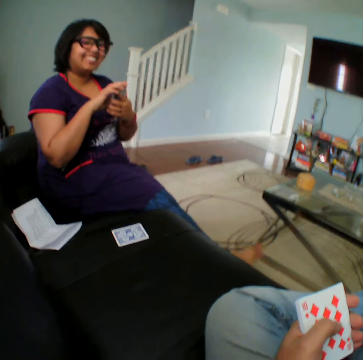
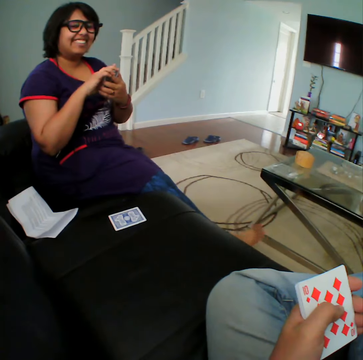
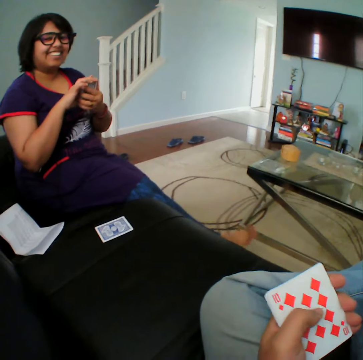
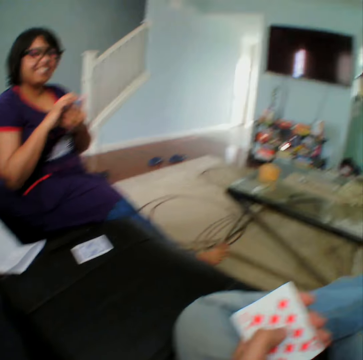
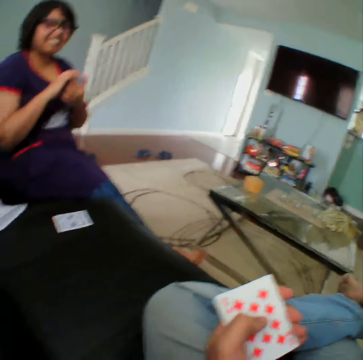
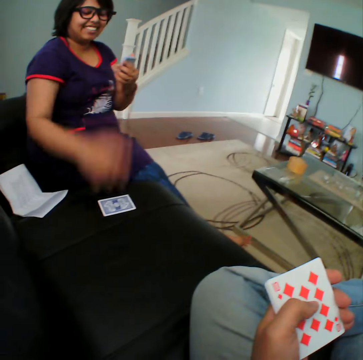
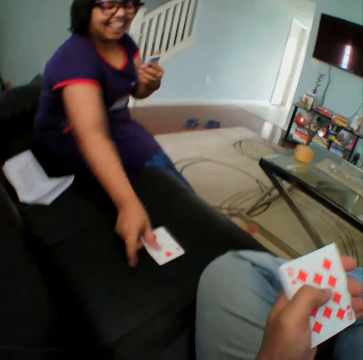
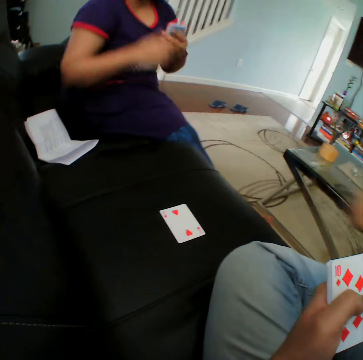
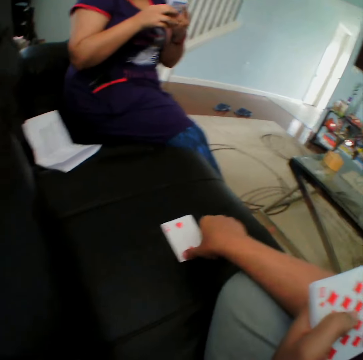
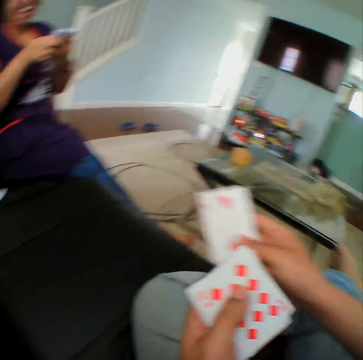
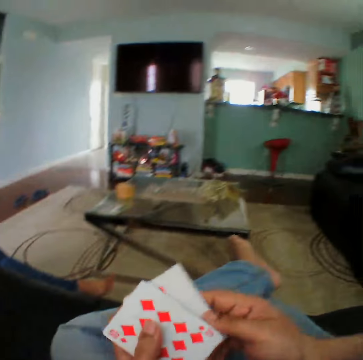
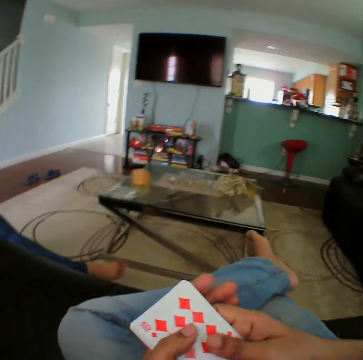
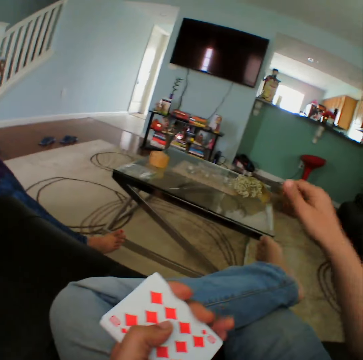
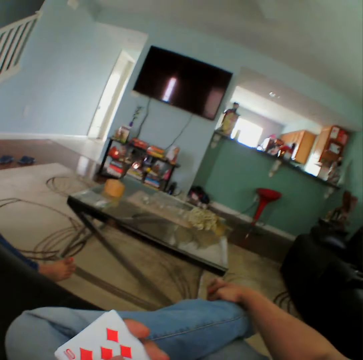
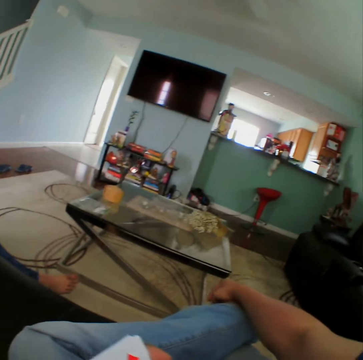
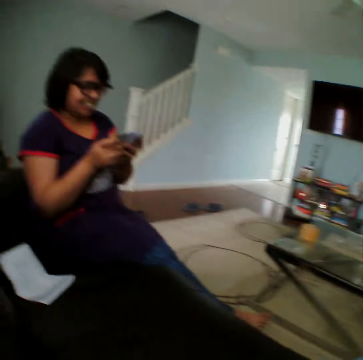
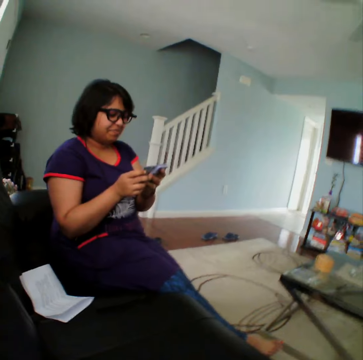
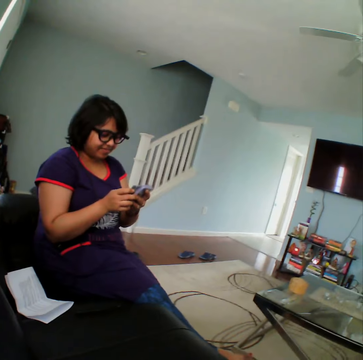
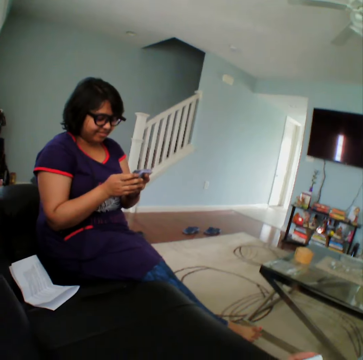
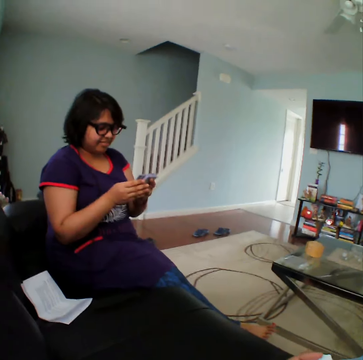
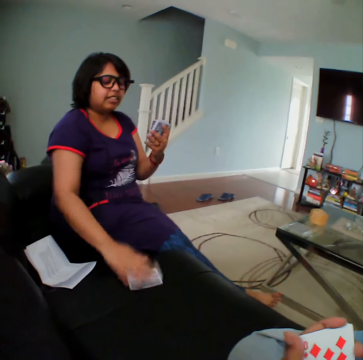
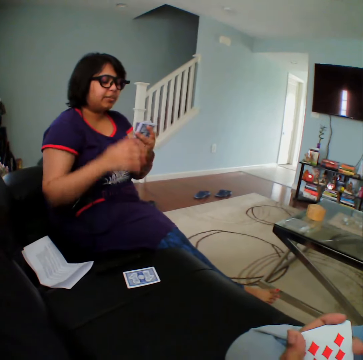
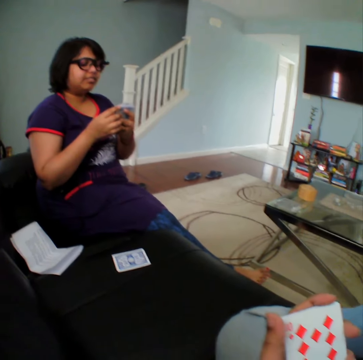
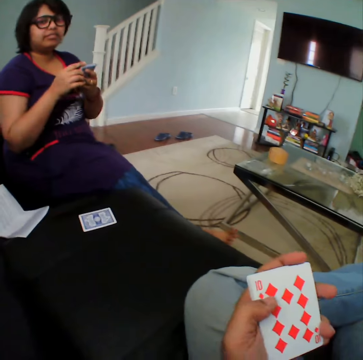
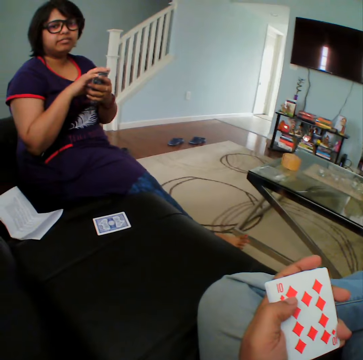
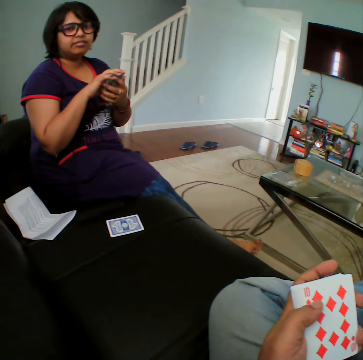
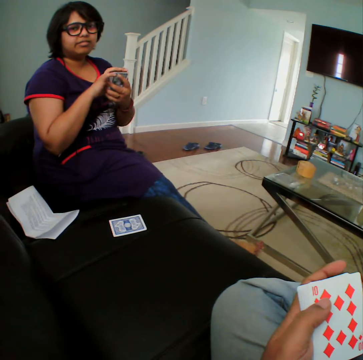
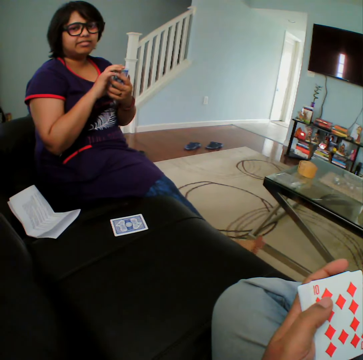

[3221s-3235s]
The camera wearer stares at a woman. The woman inspects a card on the sofa. The woman gives the card to the camera wearer. The camera wearer picks up the card from the sofa. He inspects the cards on his hands. He looks around the apartment. He stares at the woman. The woman puts the card on the couch. The woman inspects the card on the sofa. The camera wearer stares at the woman.

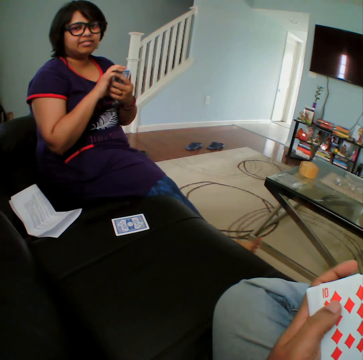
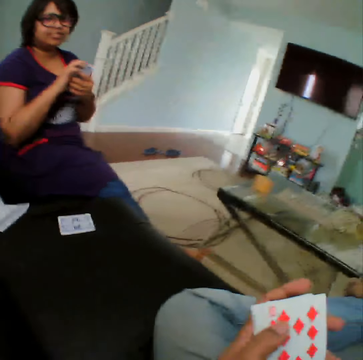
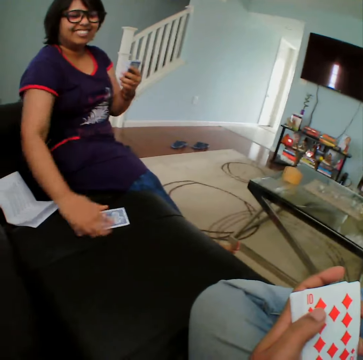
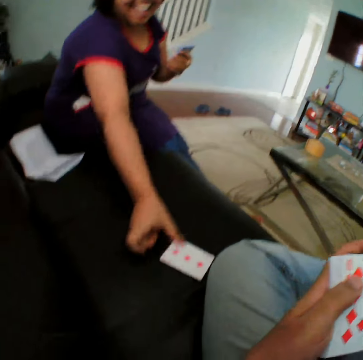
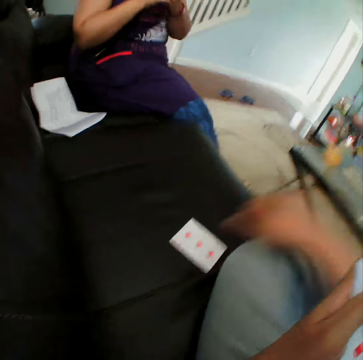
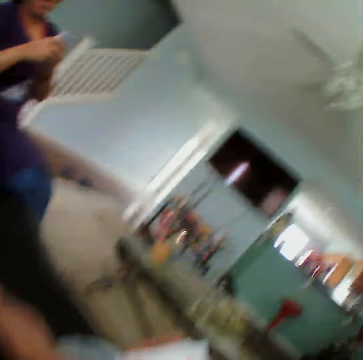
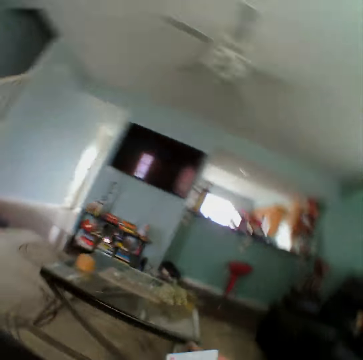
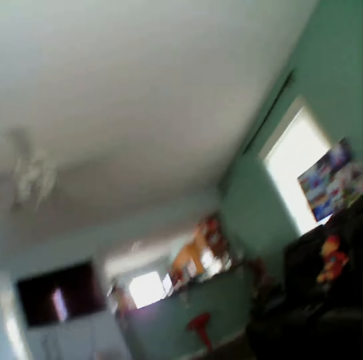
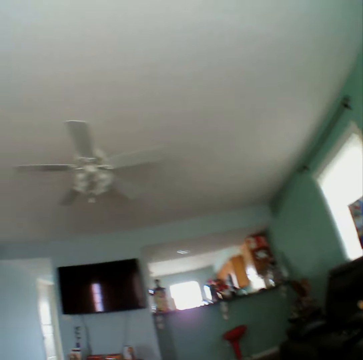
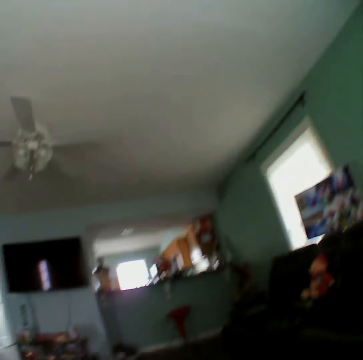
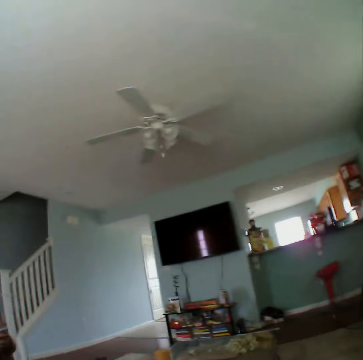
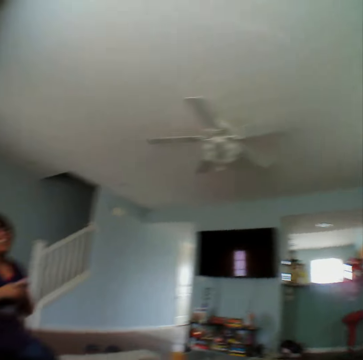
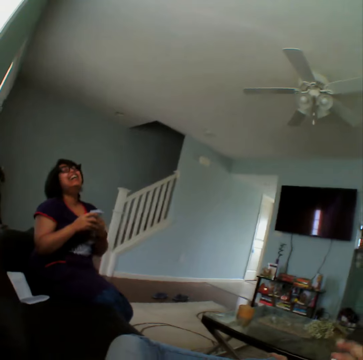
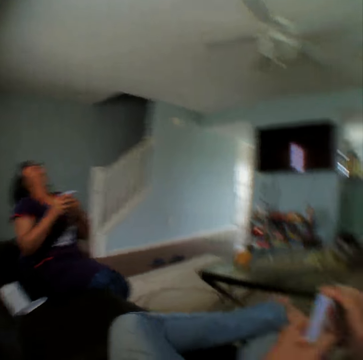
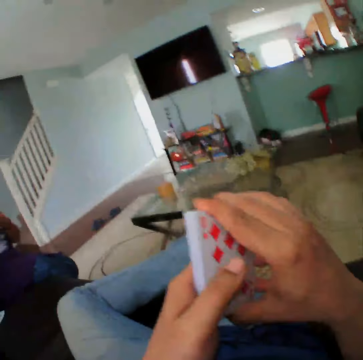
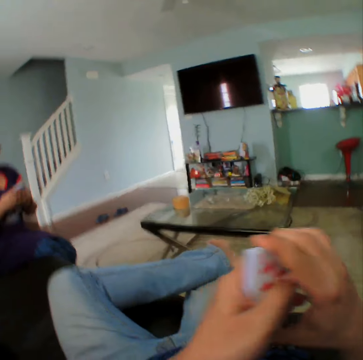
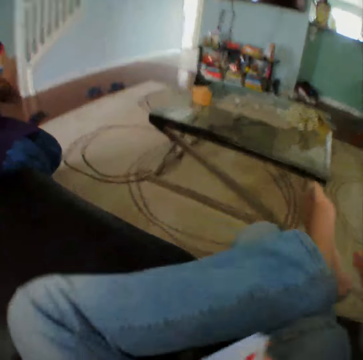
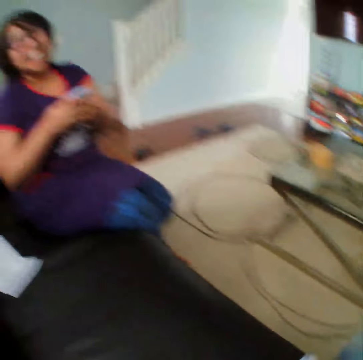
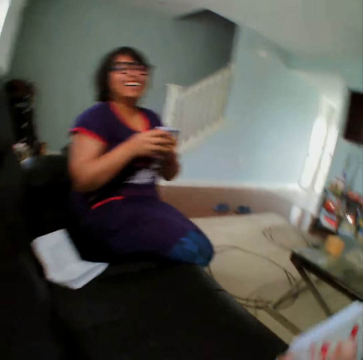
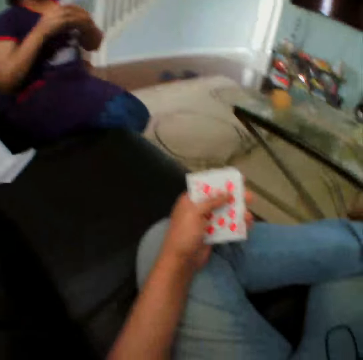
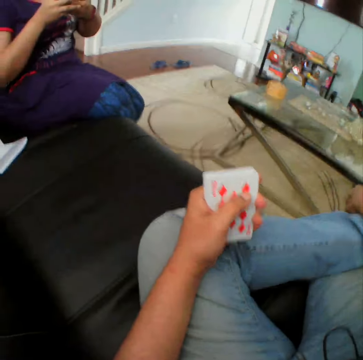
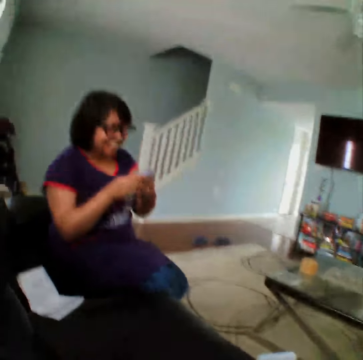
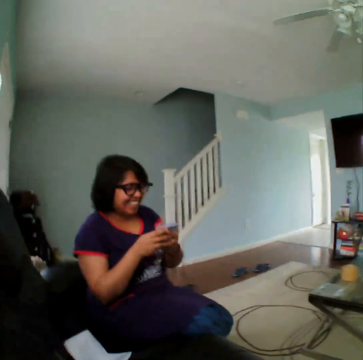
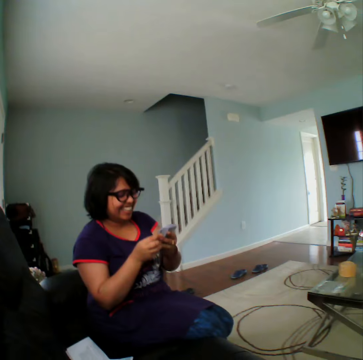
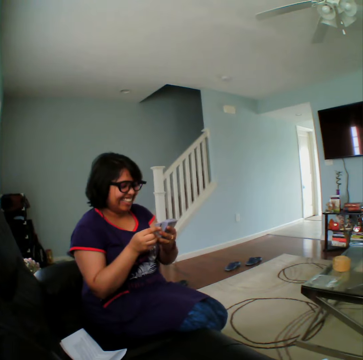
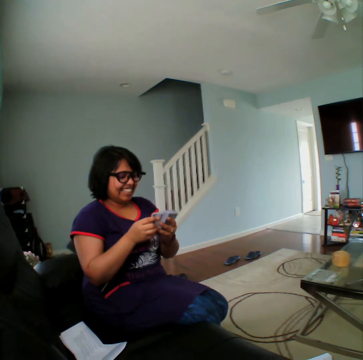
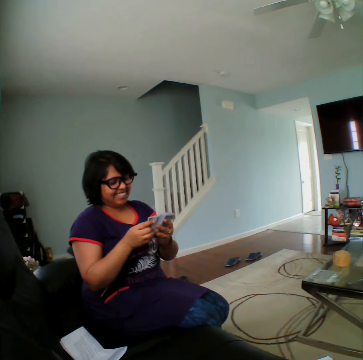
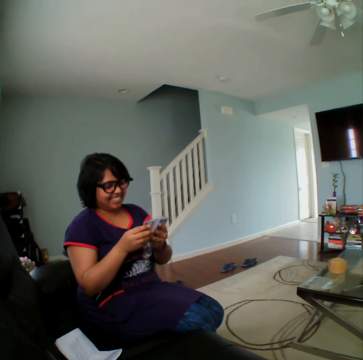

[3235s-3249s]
A woman gives the card to the camera wearer. The woman inspects the card on the sofa. The camera wearer picks up the card from the sofa. They look around the apartment. They stare at the woman.

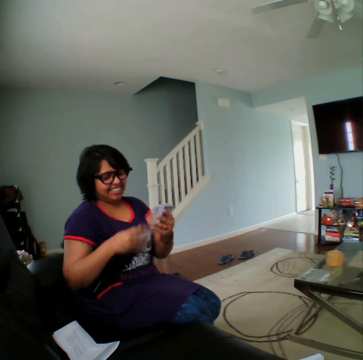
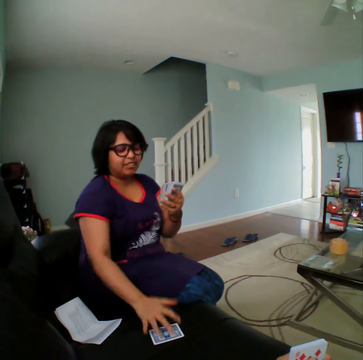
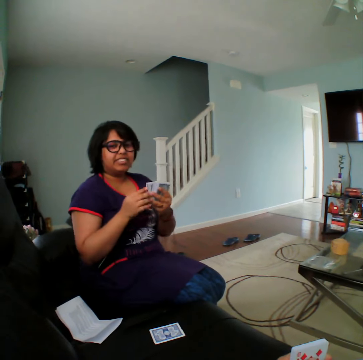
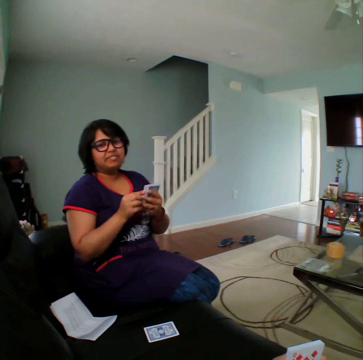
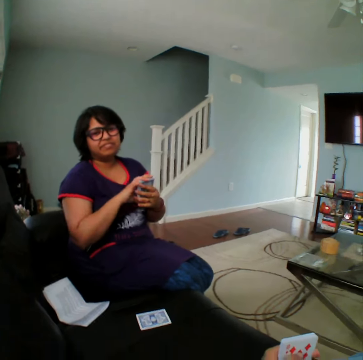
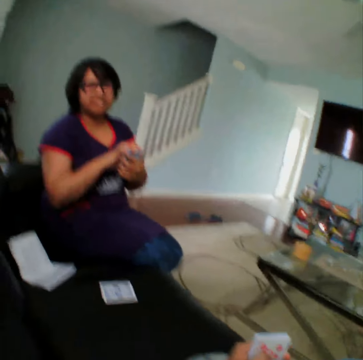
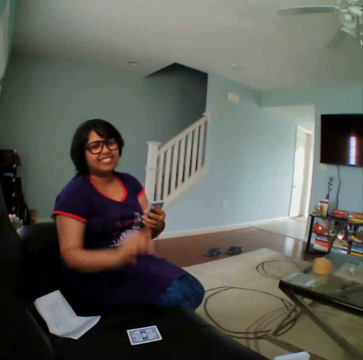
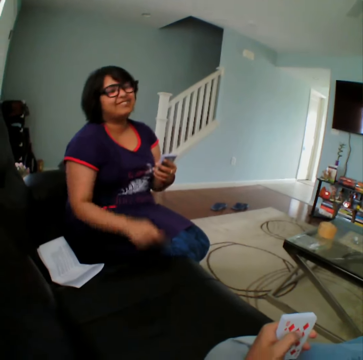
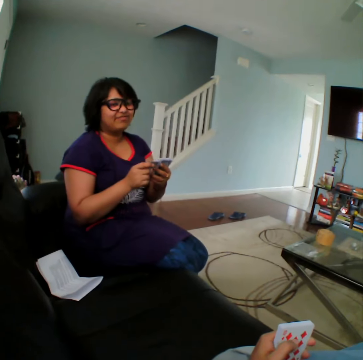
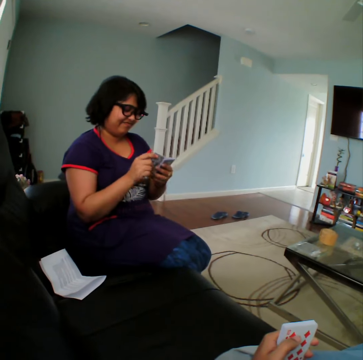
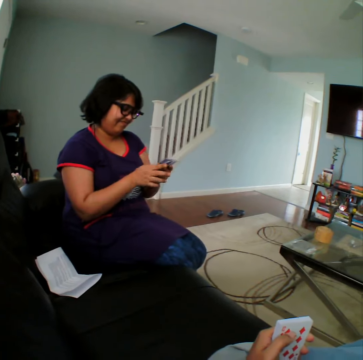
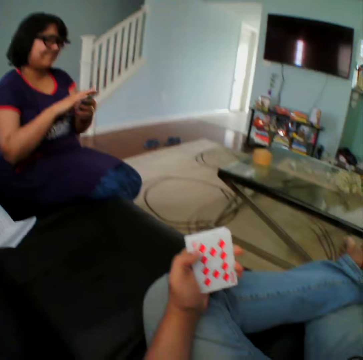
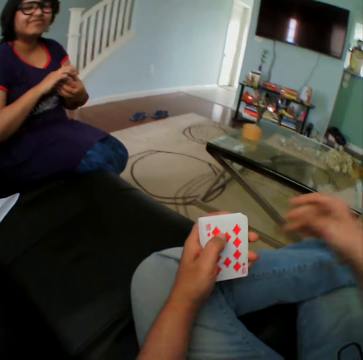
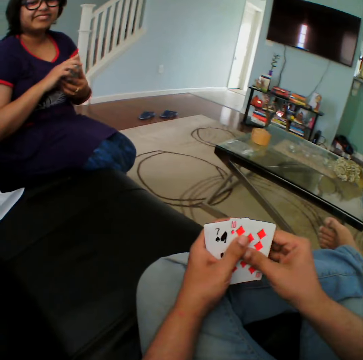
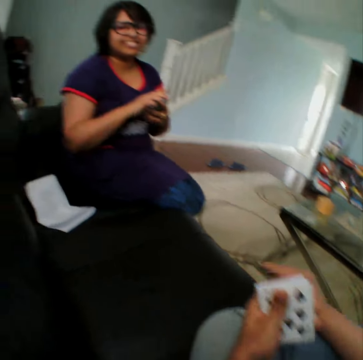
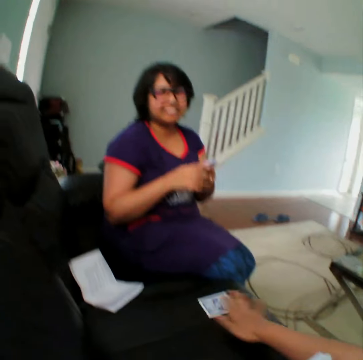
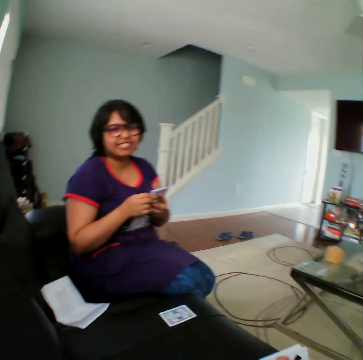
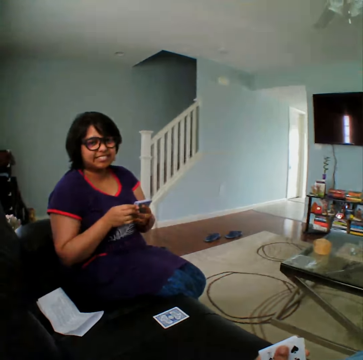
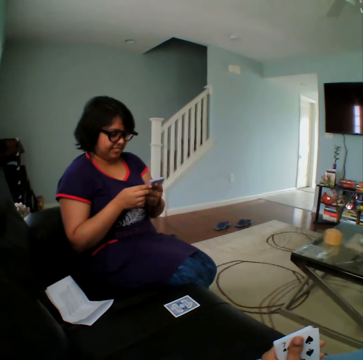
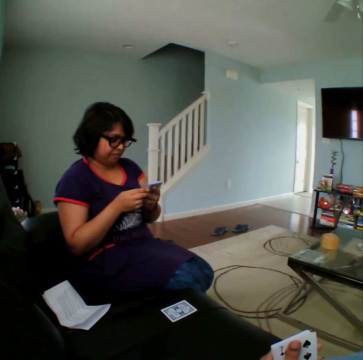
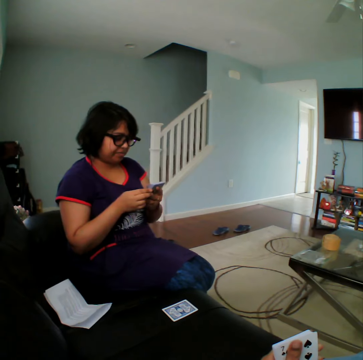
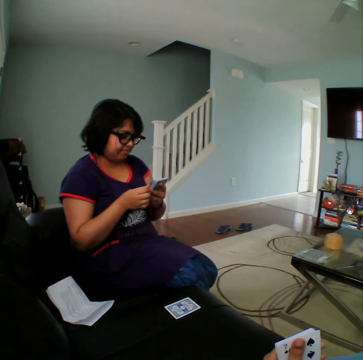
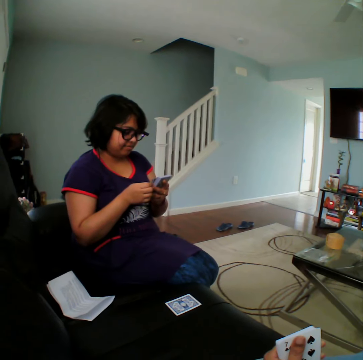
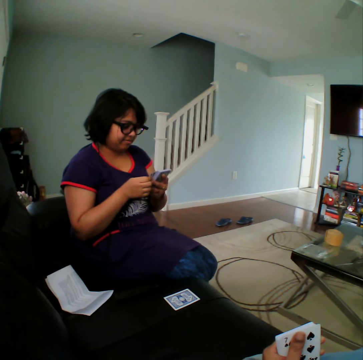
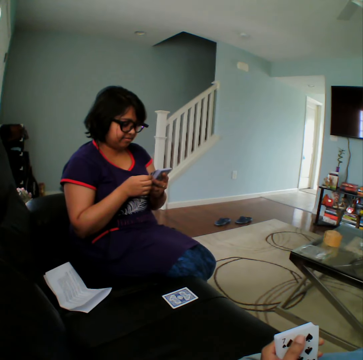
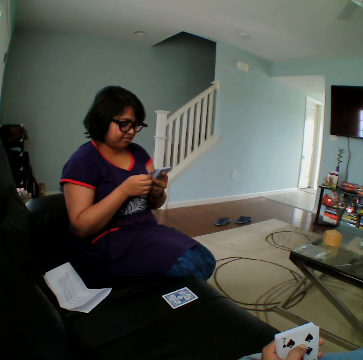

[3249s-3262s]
A woman places a card on the sofa. The camera wearer stares at the woman. The woman picks a card from the sofa. The camera wearer inspects the cards on his hands. He places a card on the sofa. He stares at the woman.
